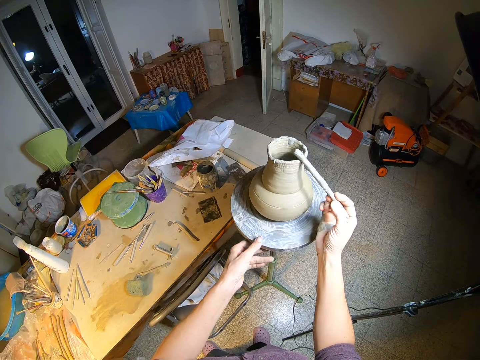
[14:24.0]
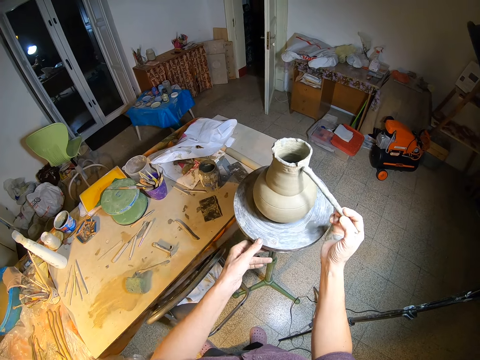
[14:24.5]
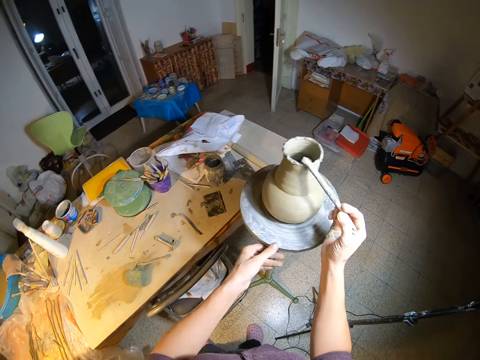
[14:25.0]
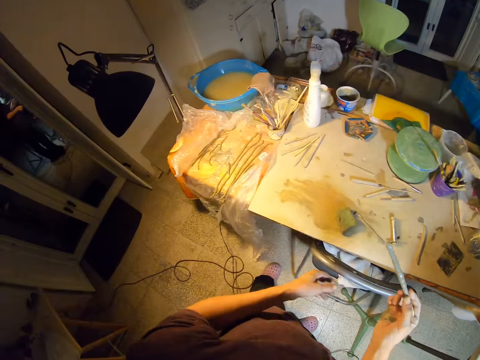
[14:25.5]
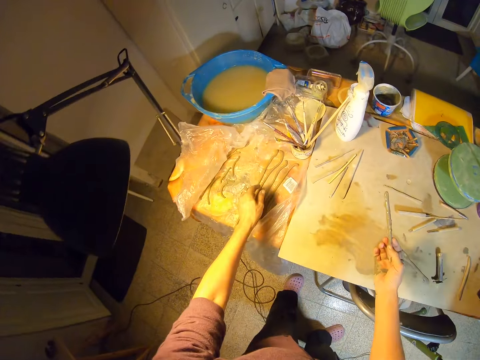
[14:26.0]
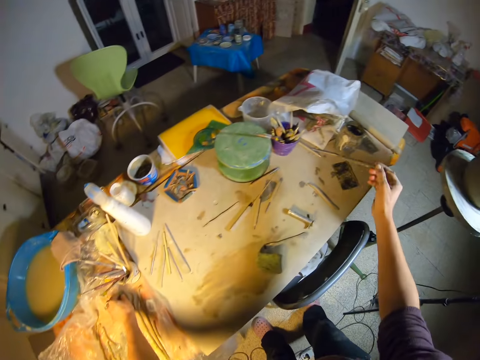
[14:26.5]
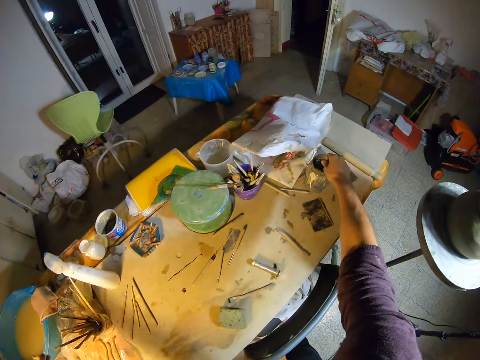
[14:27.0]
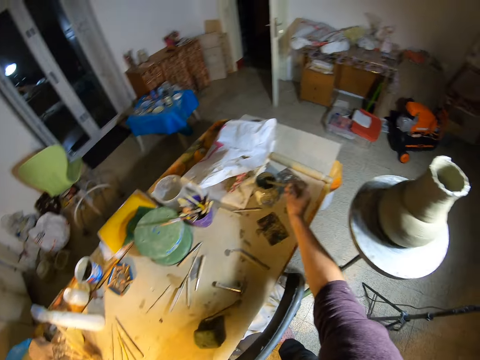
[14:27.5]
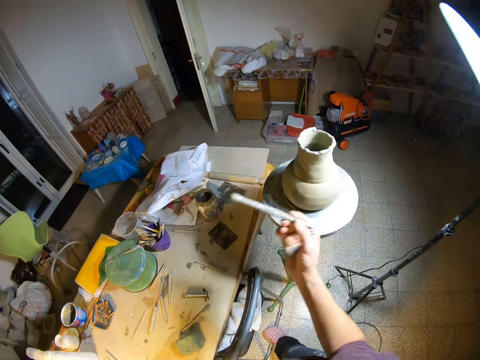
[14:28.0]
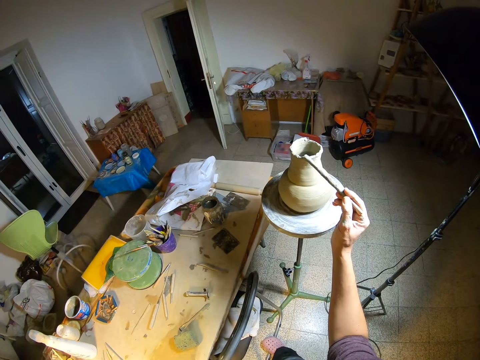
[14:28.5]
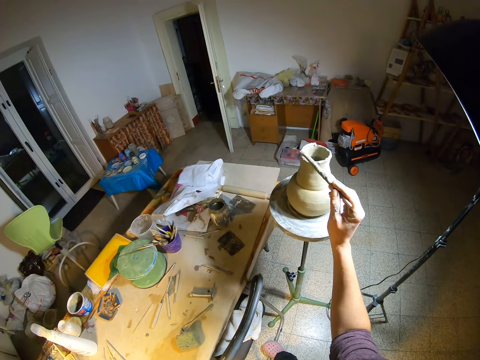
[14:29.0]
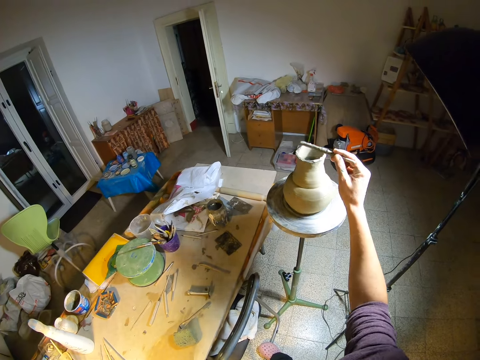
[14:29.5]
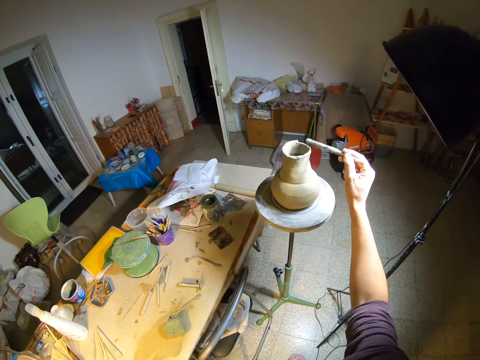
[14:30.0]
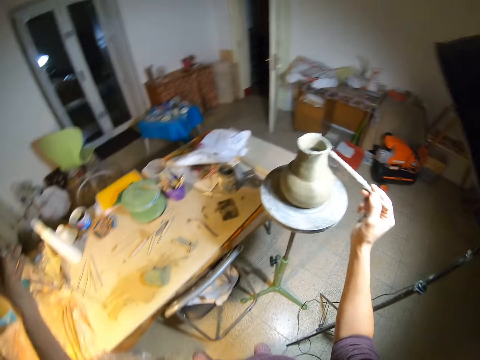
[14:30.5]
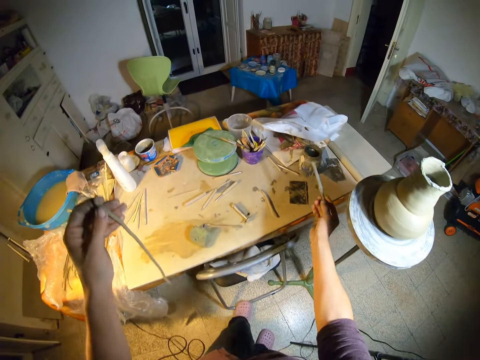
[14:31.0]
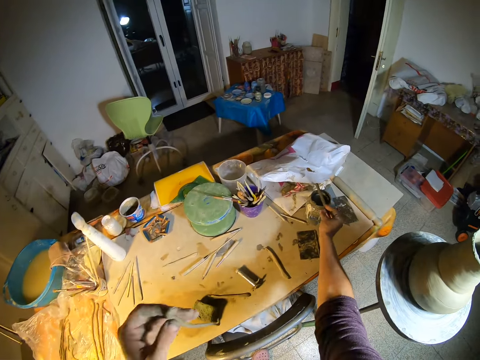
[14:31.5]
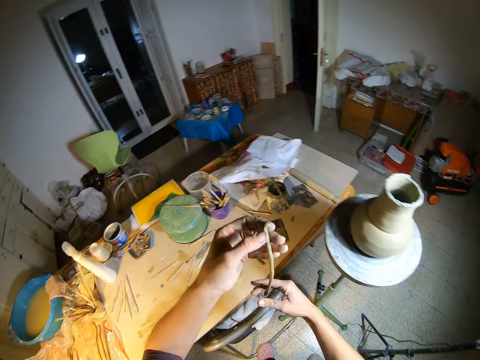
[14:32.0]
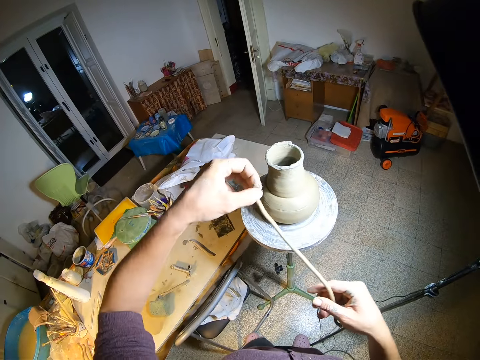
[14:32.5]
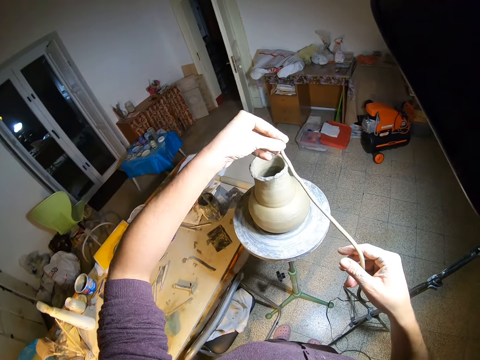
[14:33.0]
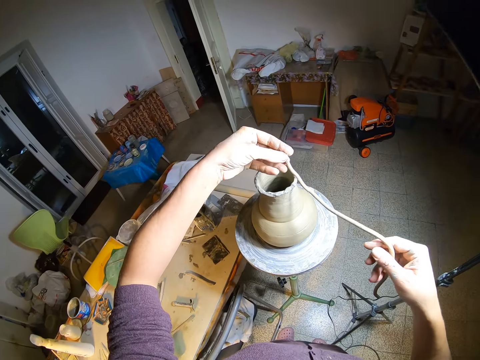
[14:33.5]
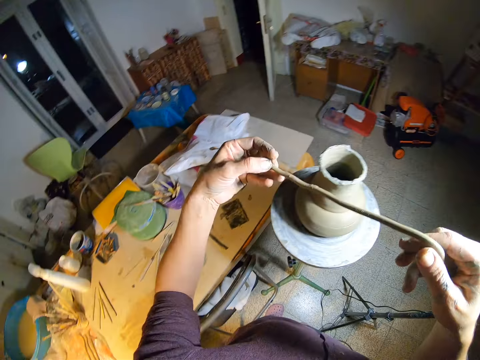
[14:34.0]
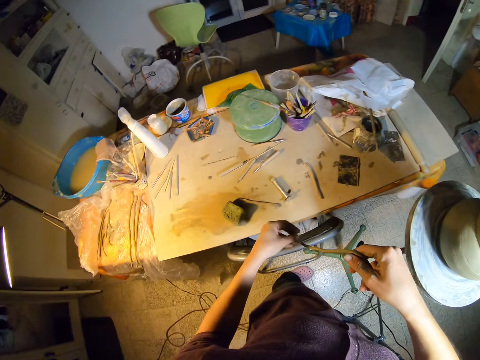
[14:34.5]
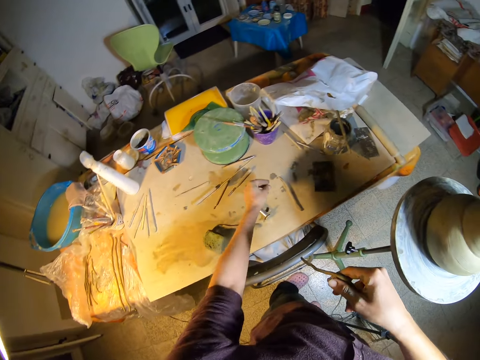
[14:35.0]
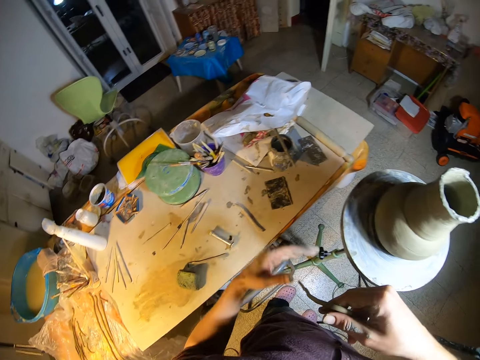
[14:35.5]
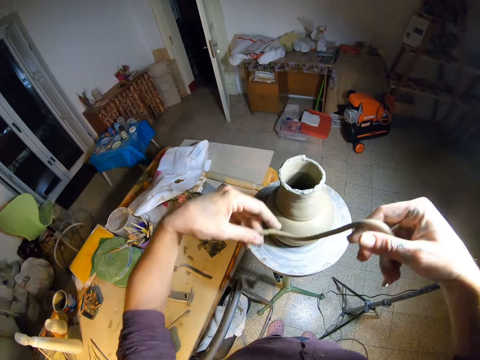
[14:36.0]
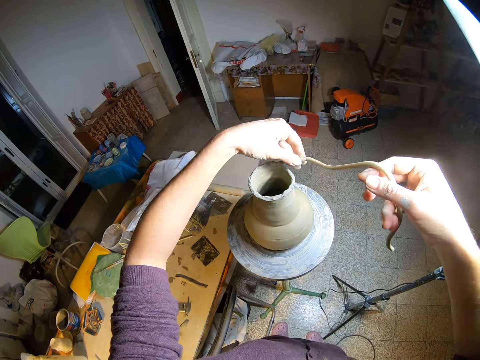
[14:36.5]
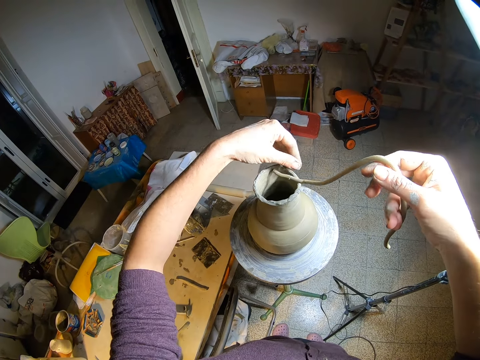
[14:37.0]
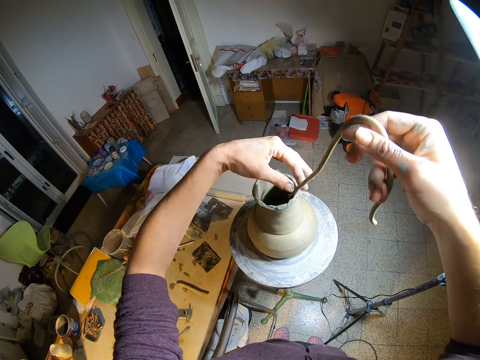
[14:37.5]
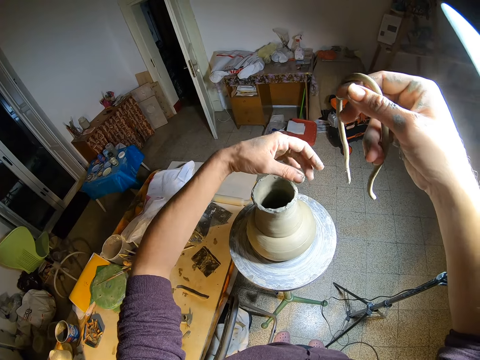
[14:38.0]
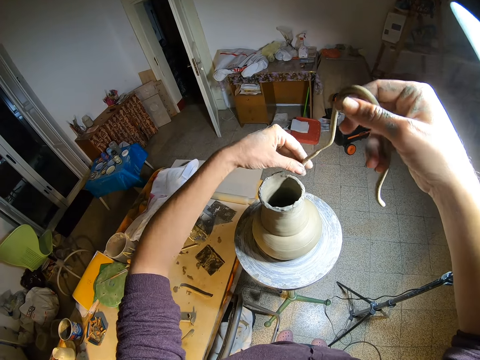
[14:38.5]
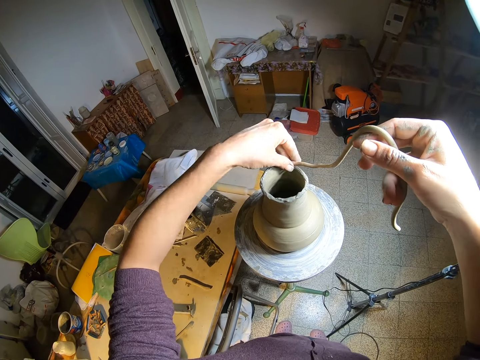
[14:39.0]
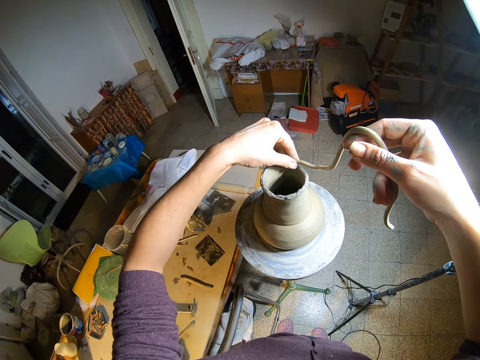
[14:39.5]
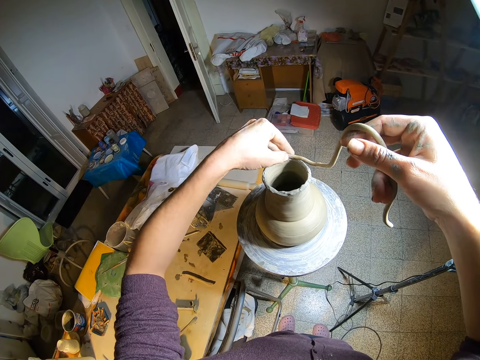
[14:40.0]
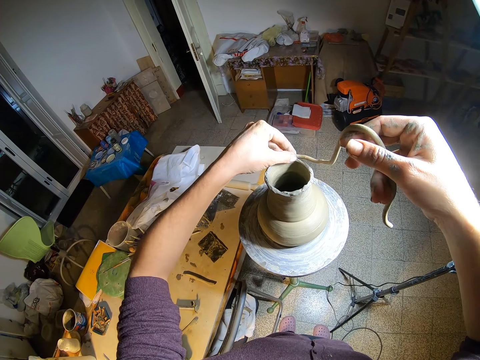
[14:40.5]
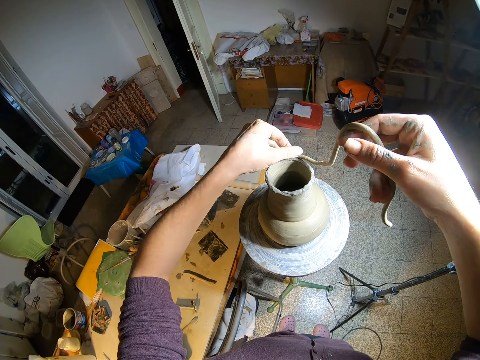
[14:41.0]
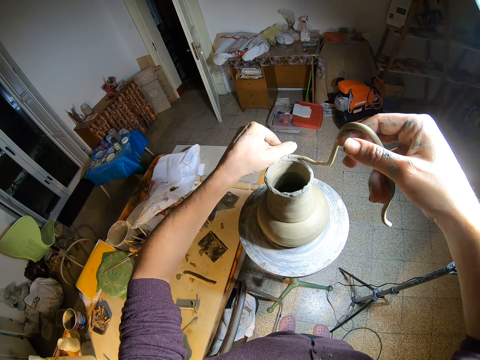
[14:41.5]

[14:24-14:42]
The camera wearer rotates the table anticlockwise and paints the vase. She rotates the table anticlockwise and paints the vase. She turns round. She dips the paint brush or stick in the paint can or container. She shakes the paint brush. She uses the stick on the tip of the pottery clay vase. She picks clay on the table. She keeps the stick on the container with her right hand. She holds a pottery clay rope with her left hand. She puts the pottery clay rope on the tip of the pottery clay vase. She binds clay on the vase. She removes the pottery clay rope. She cuts a piece of clay. She drops the piece of clay on the table. She holds clay by both hands. She puts the pottery clay rope on the tip of the pottery clay vase on the left hand side. She holds clay by both hands. She sticks clay on the vase.

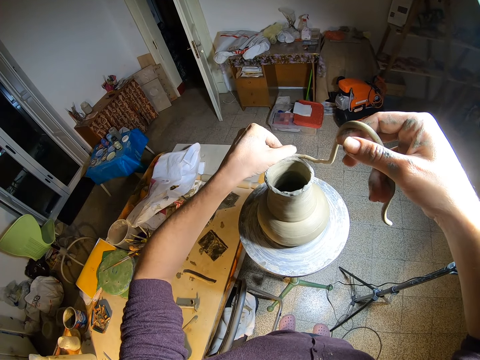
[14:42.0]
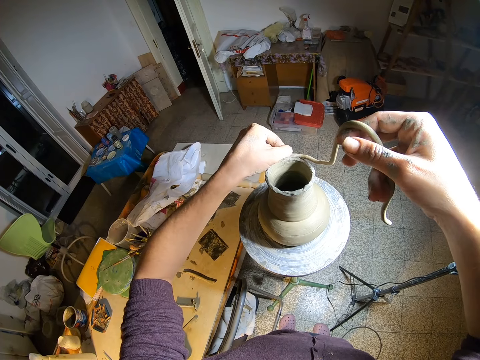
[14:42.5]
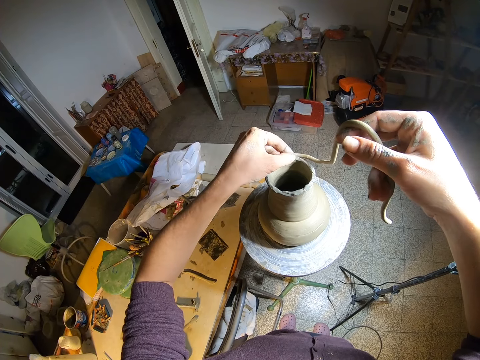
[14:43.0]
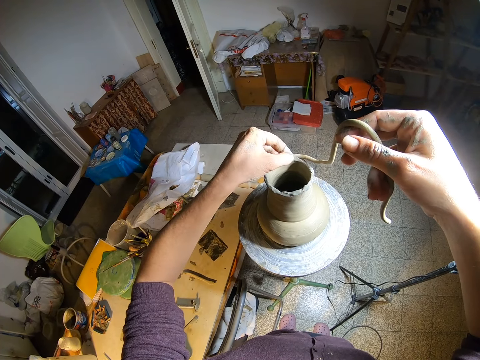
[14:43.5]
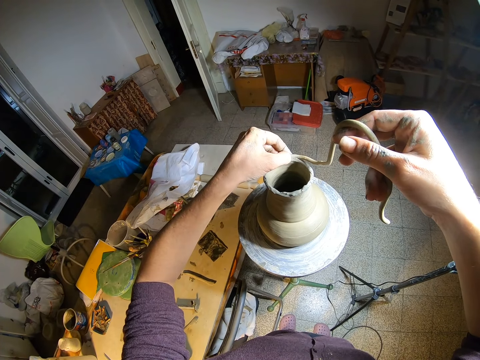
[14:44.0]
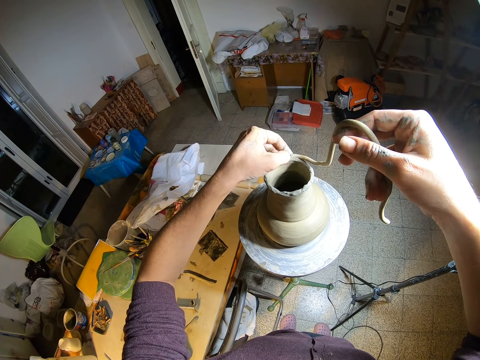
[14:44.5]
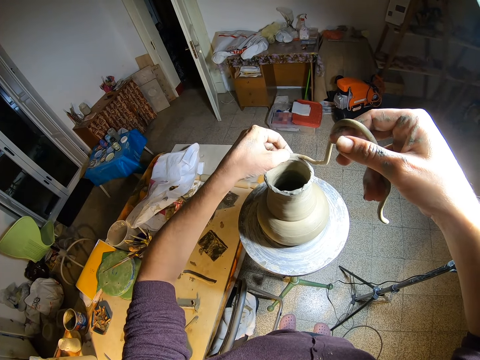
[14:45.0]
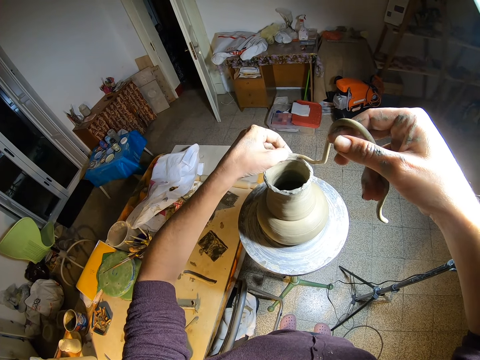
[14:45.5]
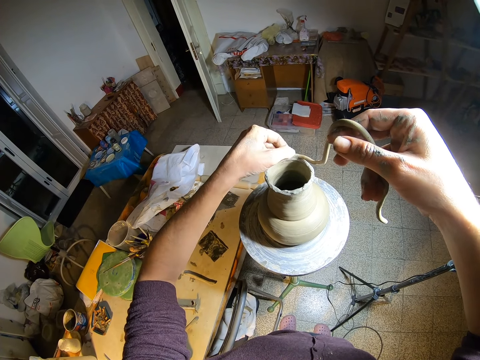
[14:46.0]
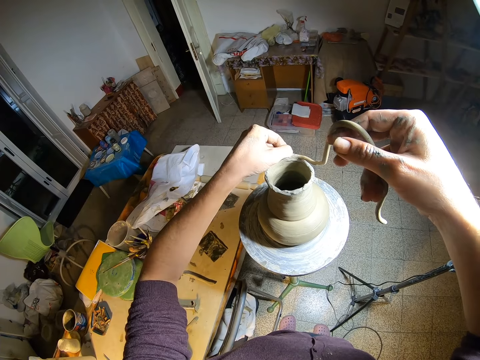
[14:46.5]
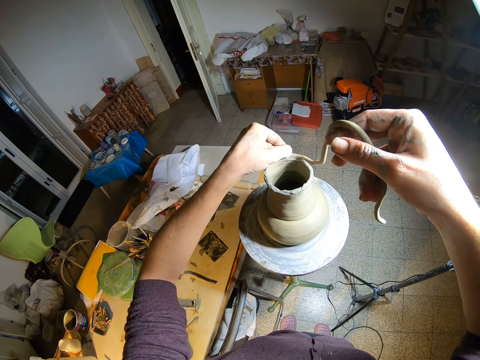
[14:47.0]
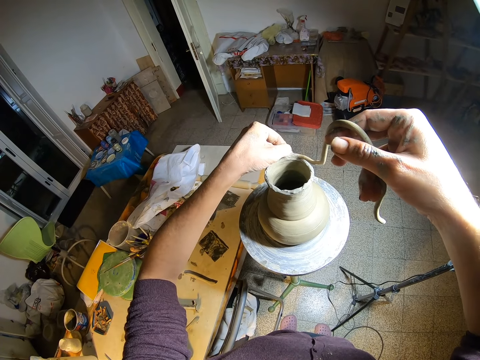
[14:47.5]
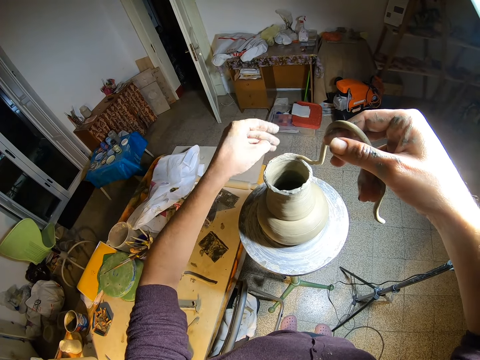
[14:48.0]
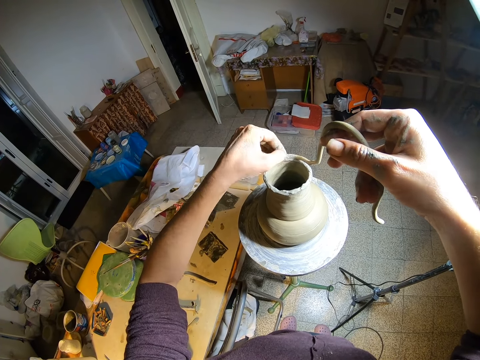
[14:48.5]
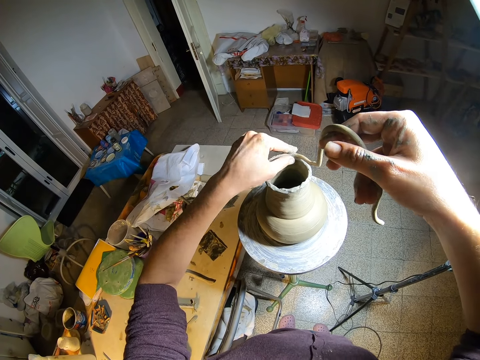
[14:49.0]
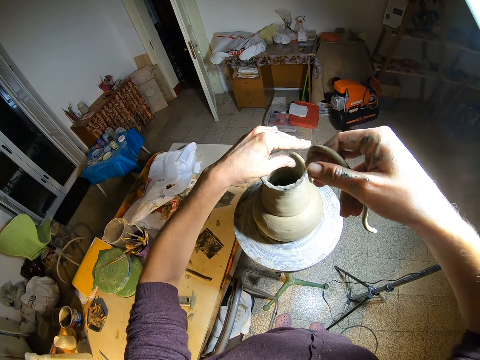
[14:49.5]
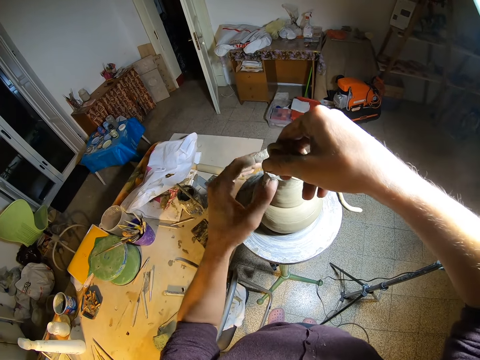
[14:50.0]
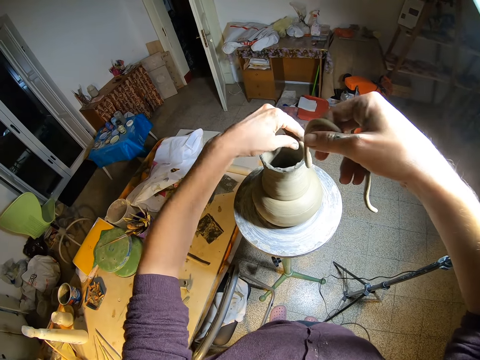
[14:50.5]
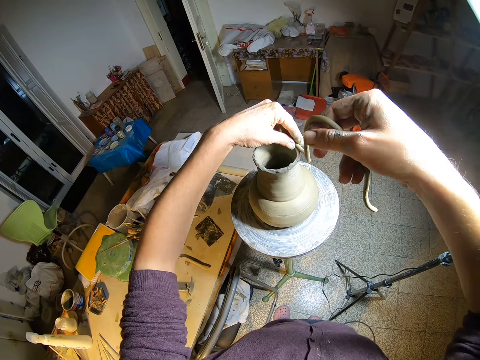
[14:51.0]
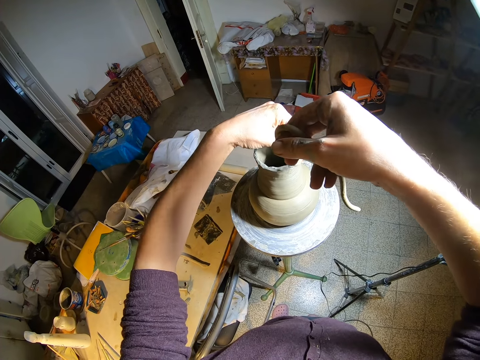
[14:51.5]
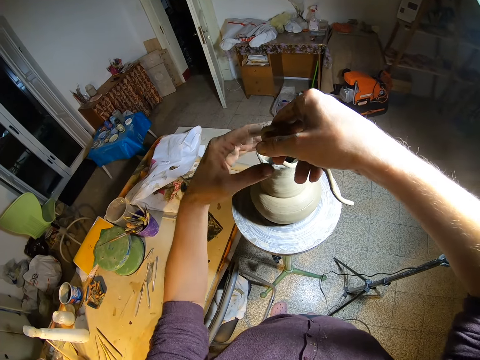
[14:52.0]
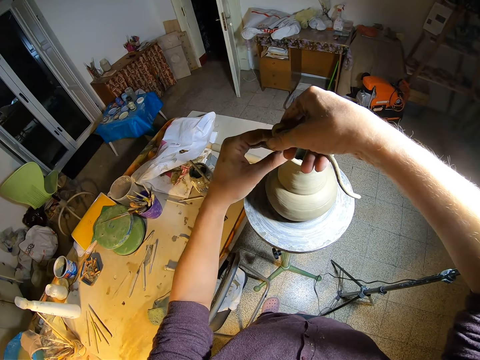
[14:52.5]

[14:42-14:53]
The camera wearer rolls round clay on the vase.
